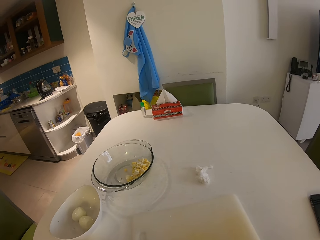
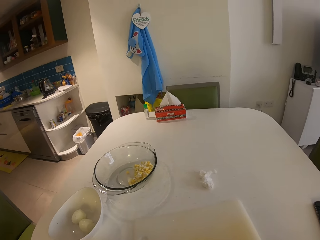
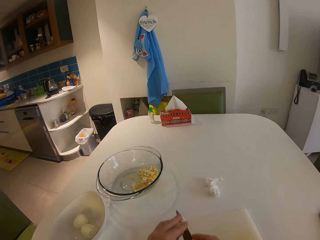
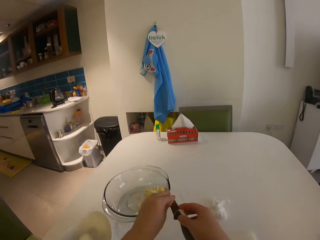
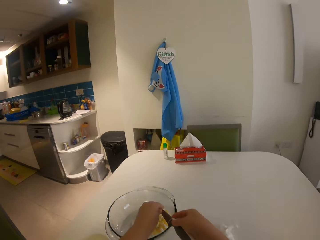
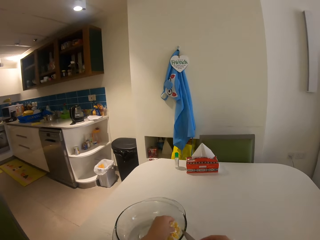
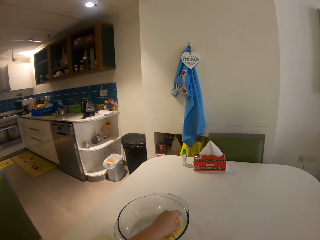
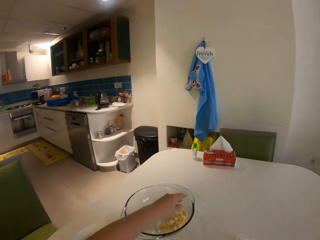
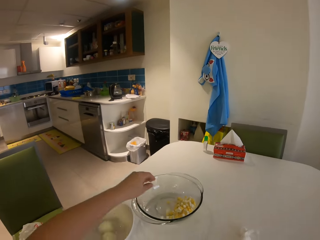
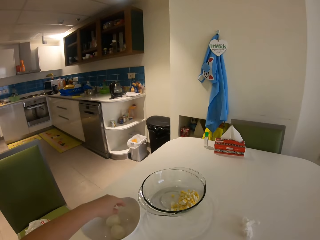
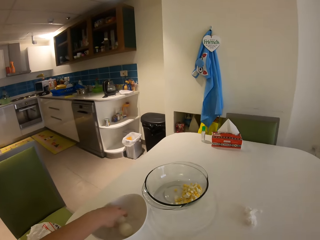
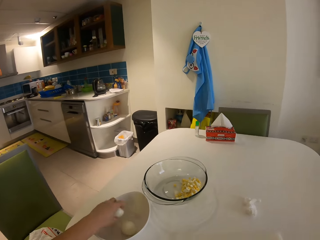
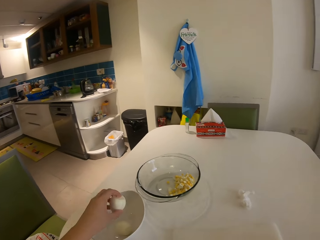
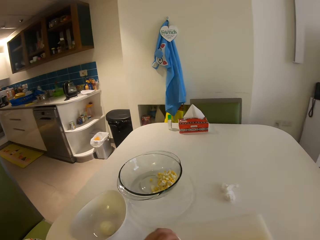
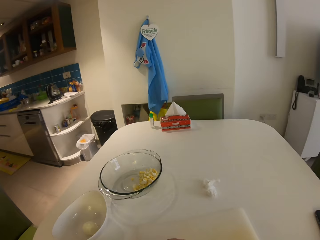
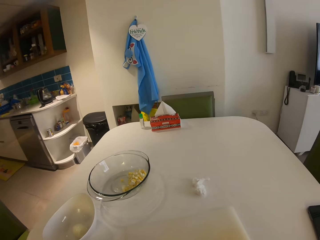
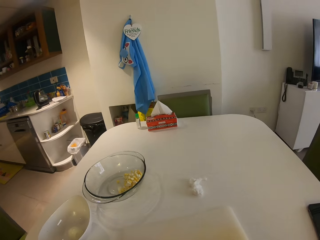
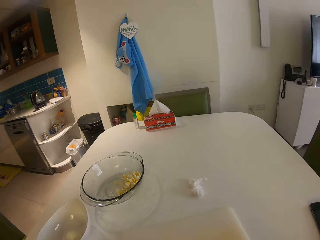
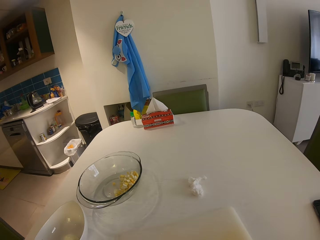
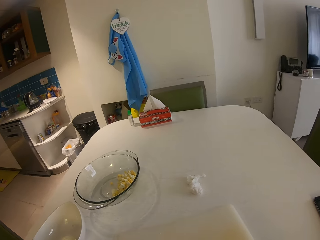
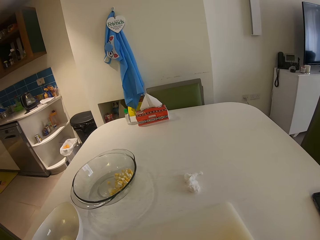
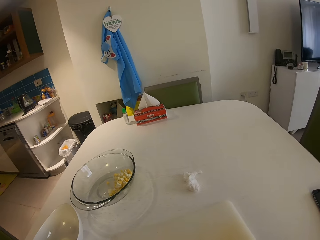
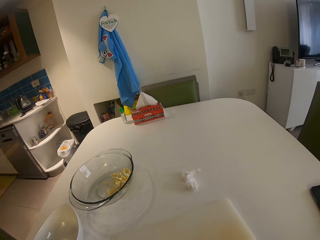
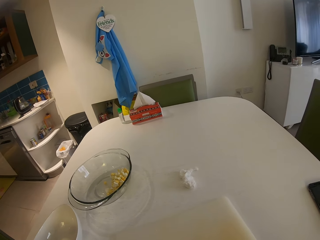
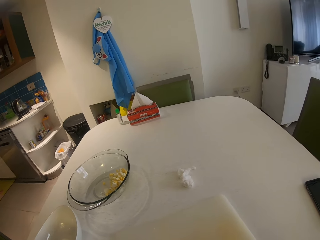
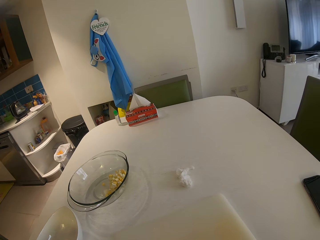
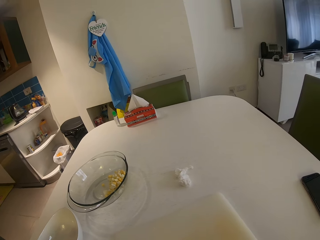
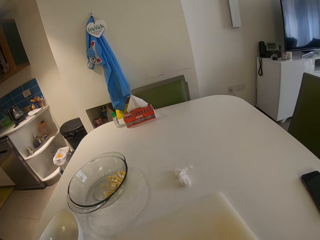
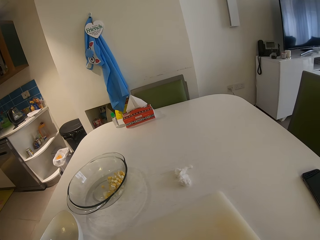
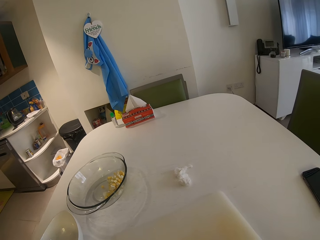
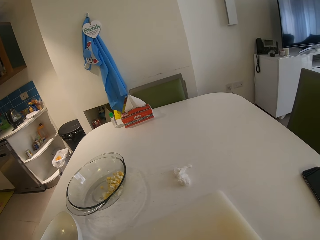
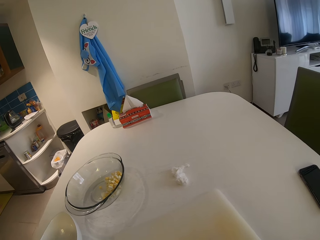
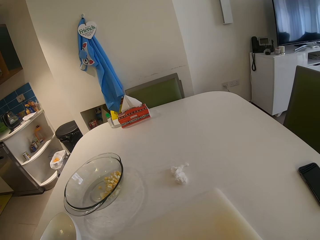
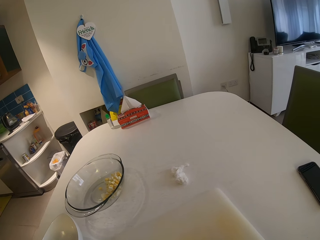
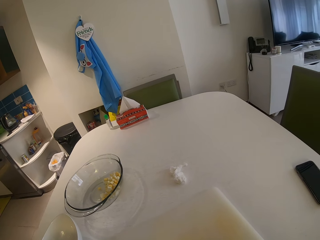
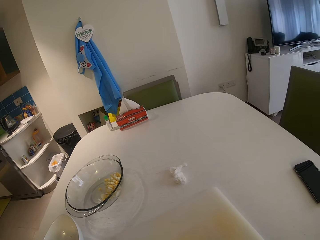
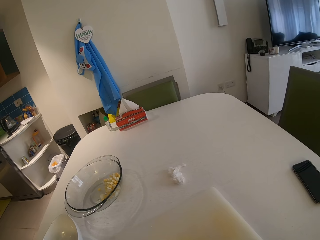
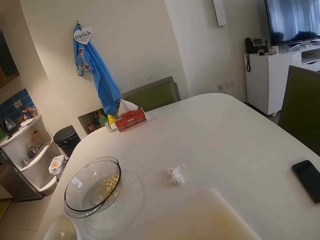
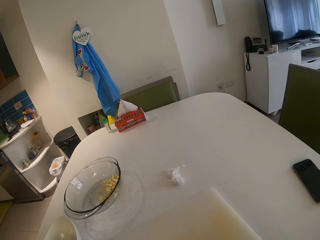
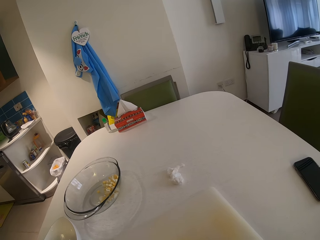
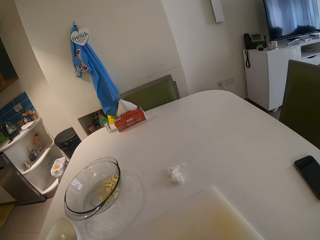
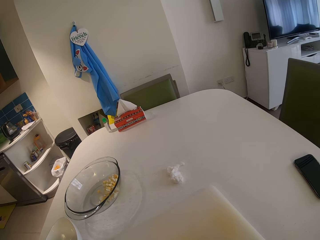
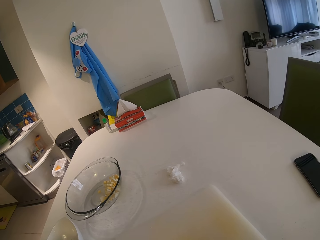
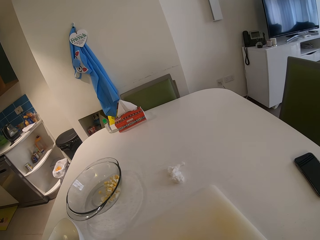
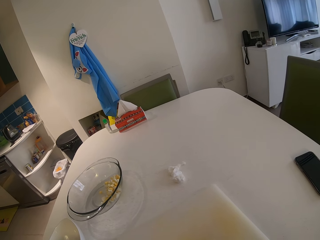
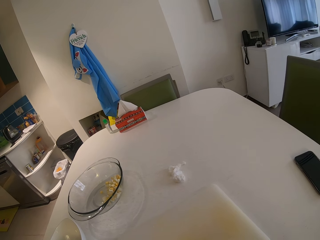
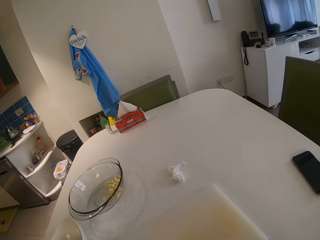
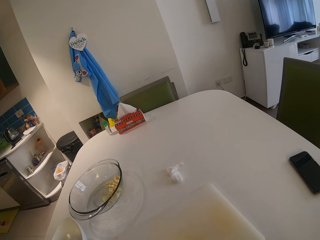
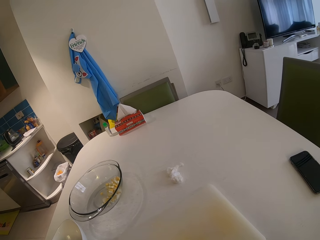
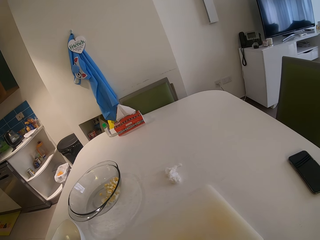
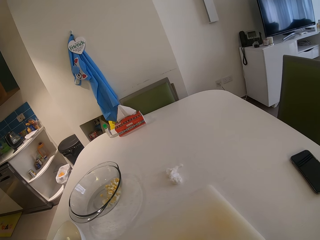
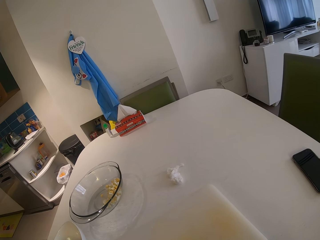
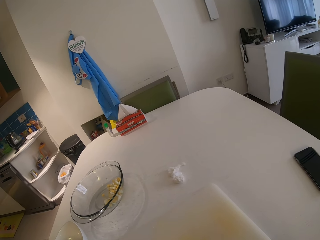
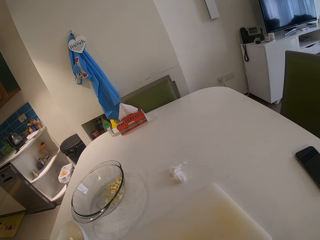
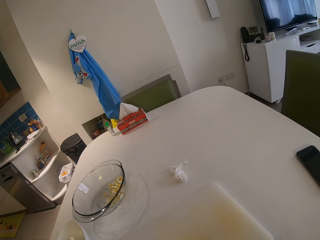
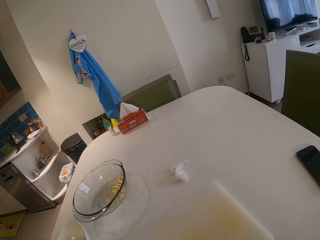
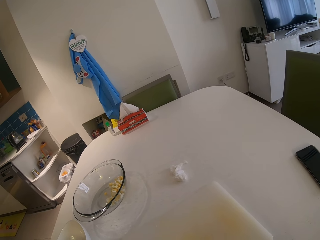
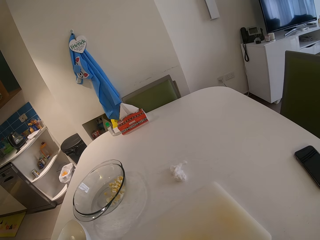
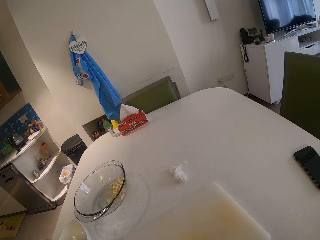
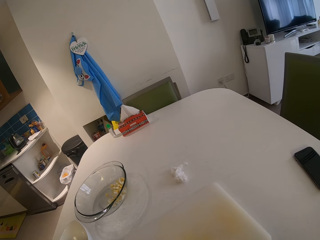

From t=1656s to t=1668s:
The camera wearer puts the pieces of an egg in the glass bowl. She picks a boiled egg from a bowl on the table with her left hand. She sits in a house. She chops the boiled egg on a chopping board with a knife in her right hand.

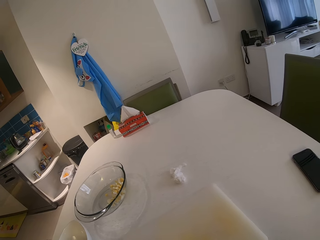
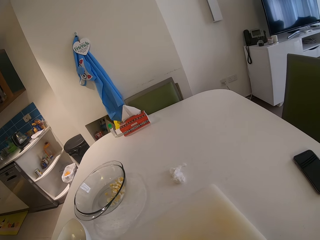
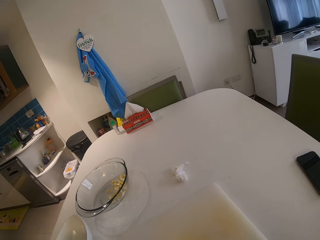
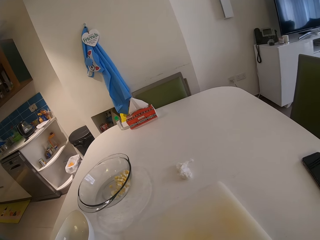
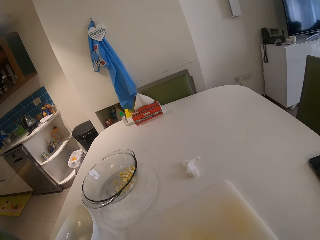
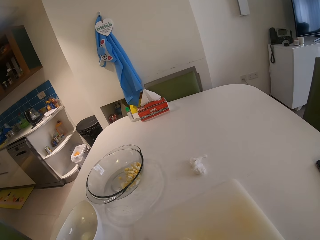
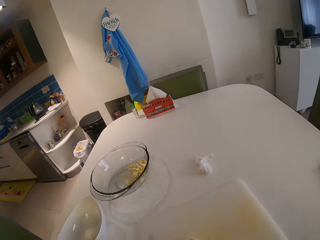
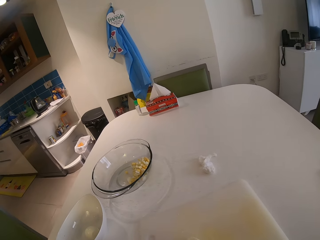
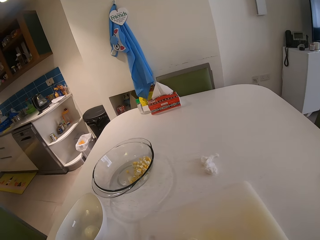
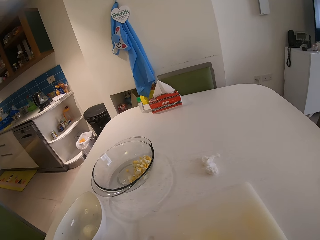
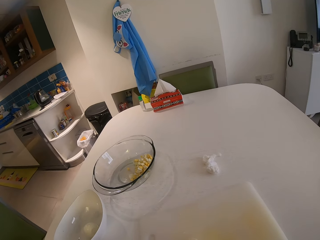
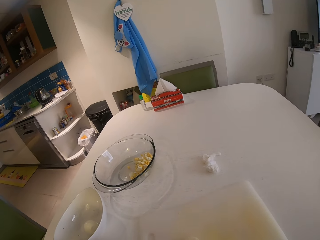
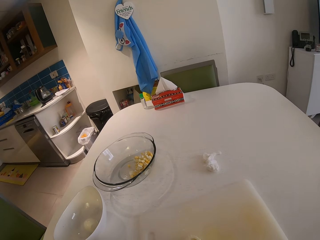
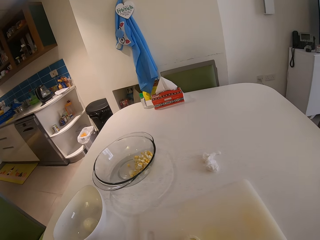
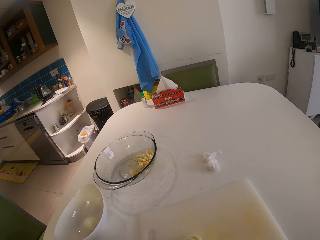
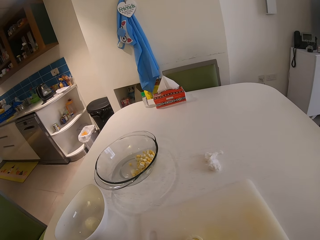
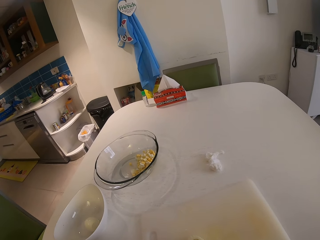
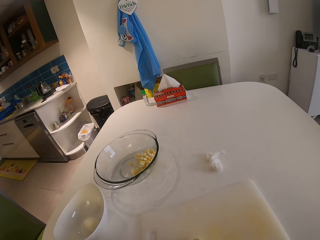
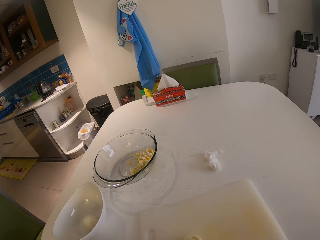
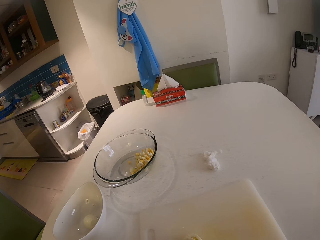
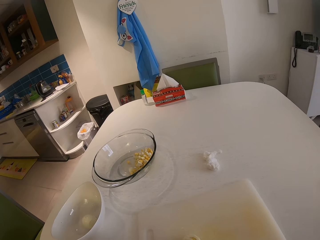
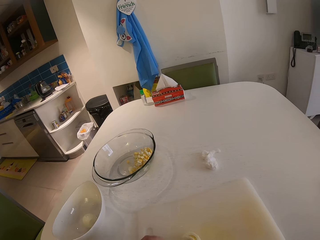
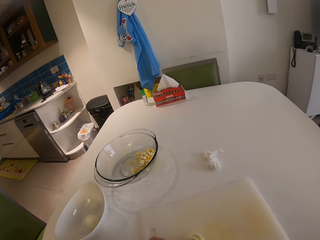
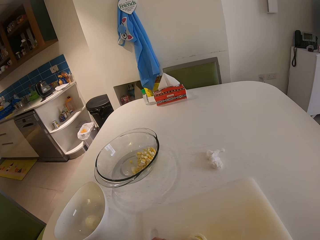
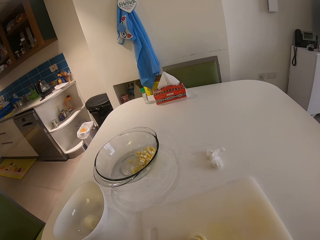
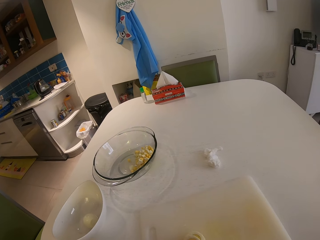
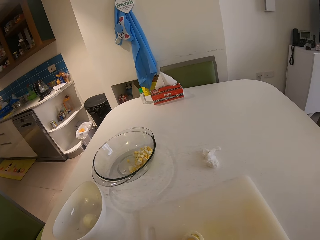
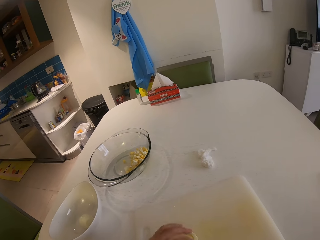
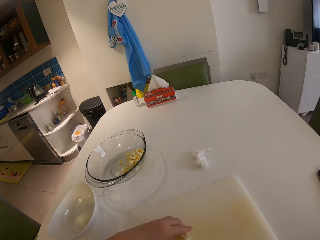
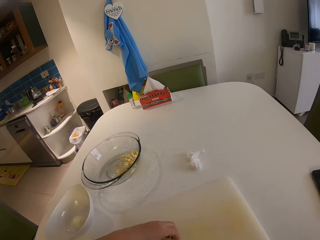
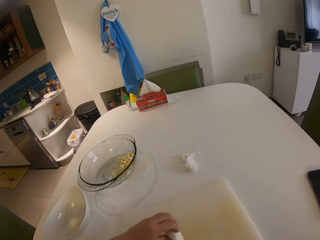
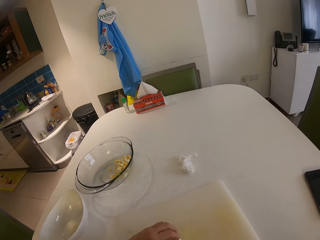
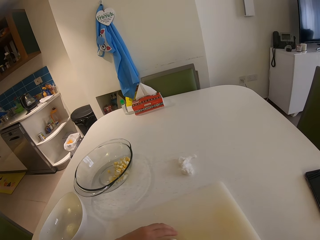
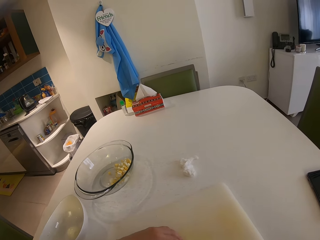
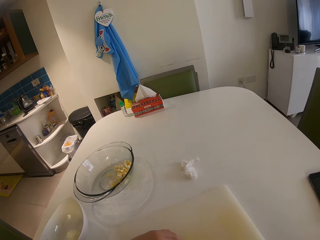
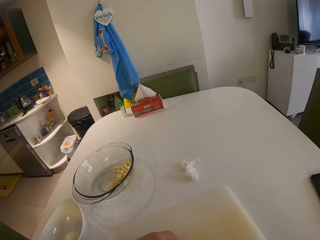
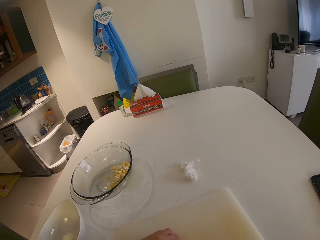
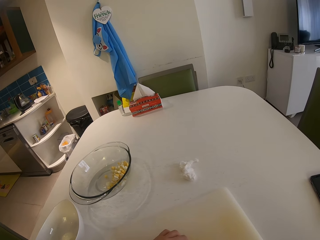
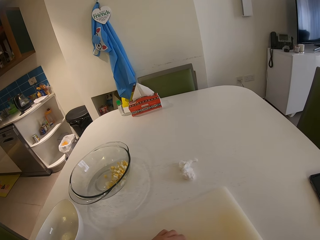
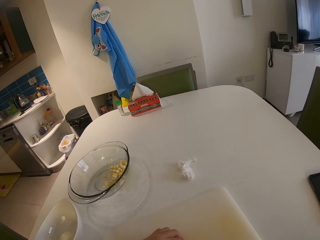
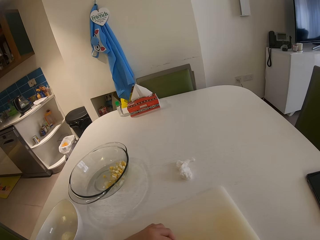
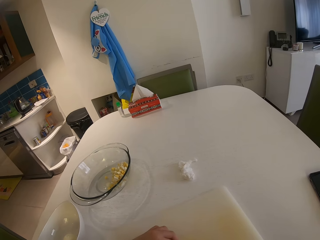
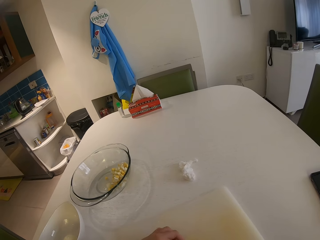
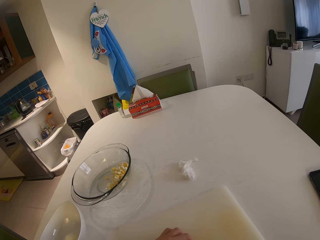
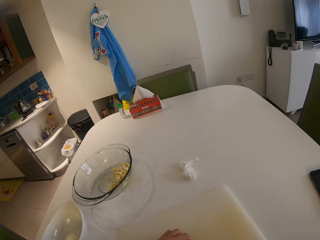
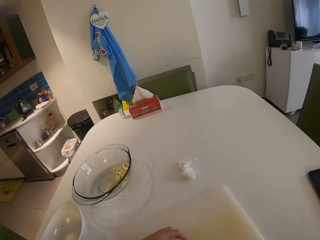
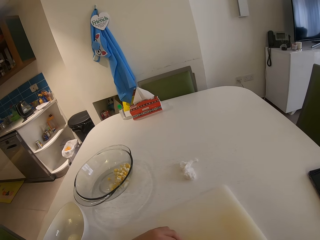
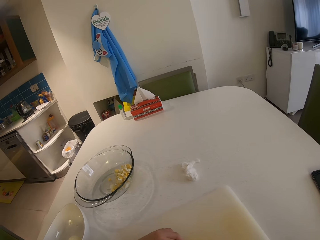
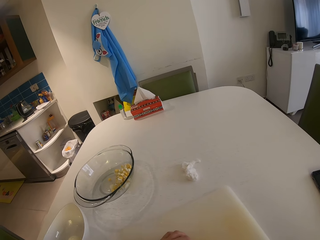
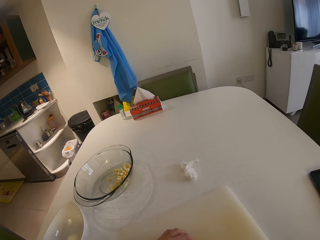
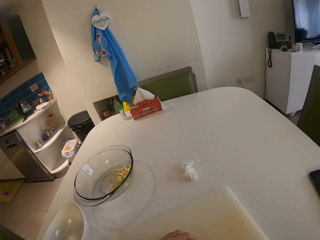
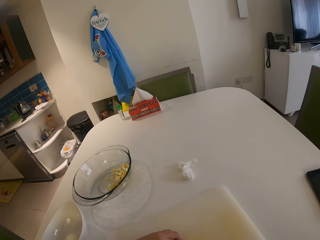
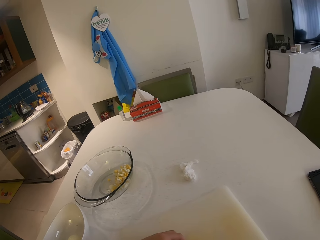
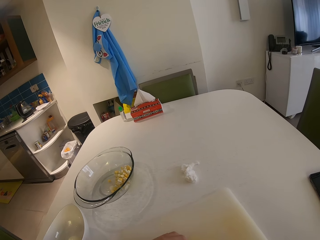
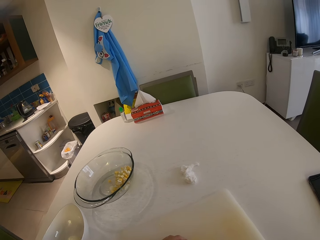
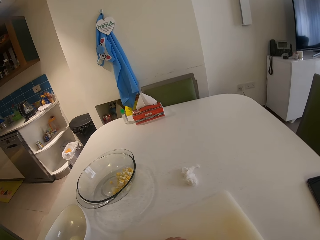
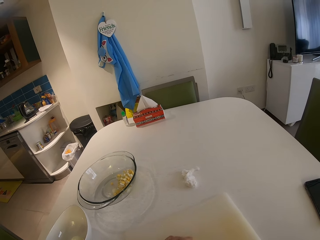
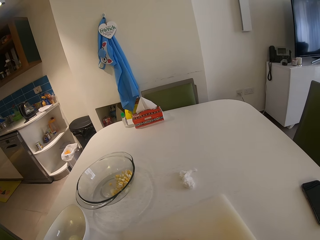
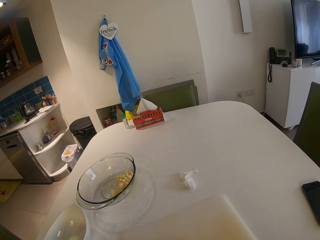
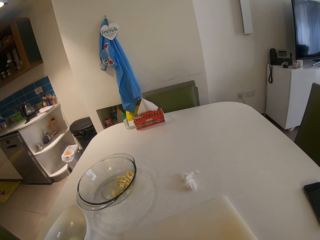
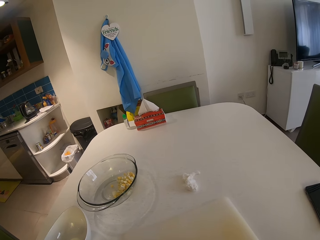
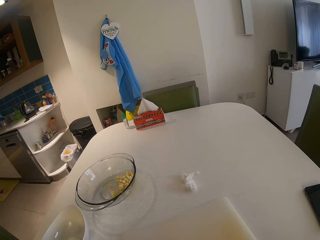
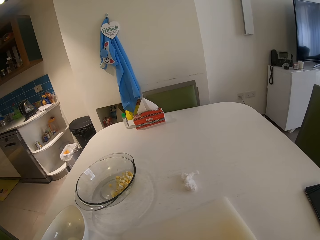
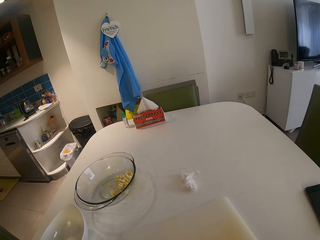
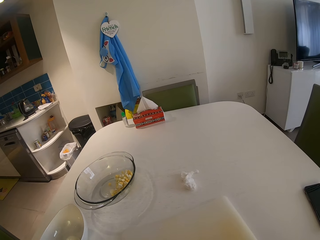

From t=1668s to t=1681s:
The camera wearer turns the egg on the chopping board.
